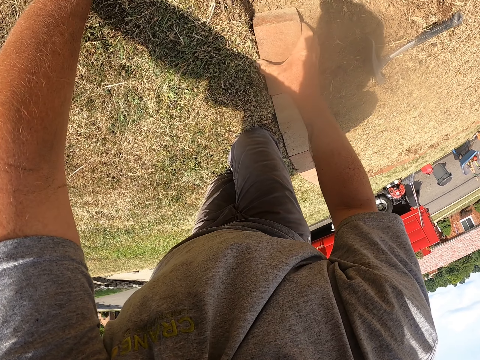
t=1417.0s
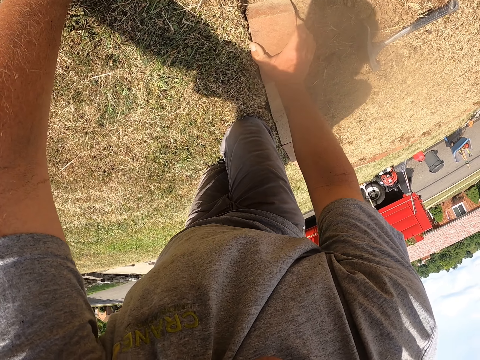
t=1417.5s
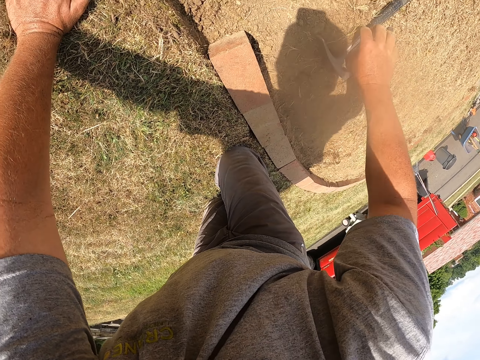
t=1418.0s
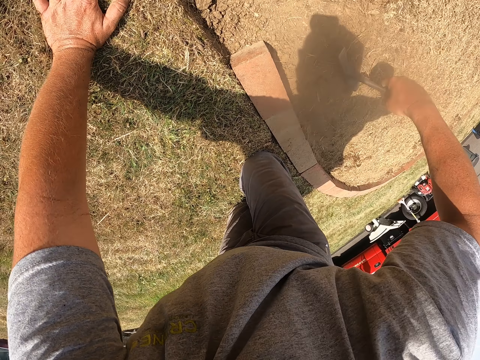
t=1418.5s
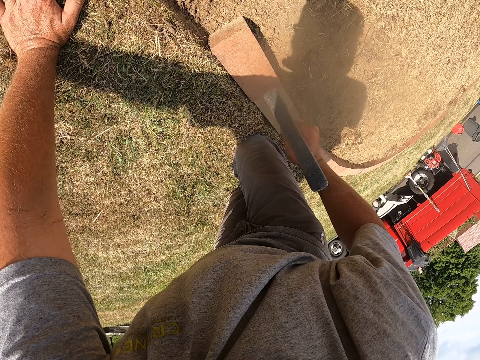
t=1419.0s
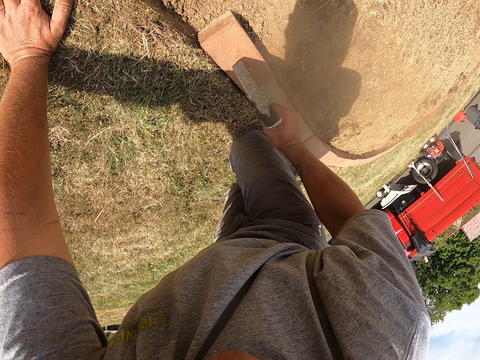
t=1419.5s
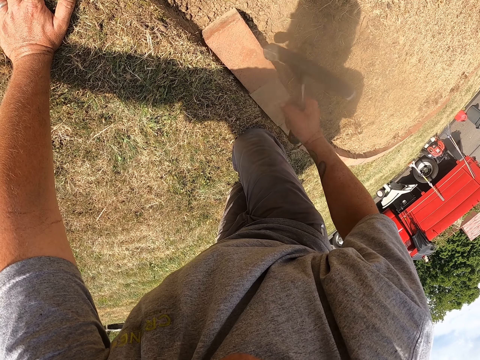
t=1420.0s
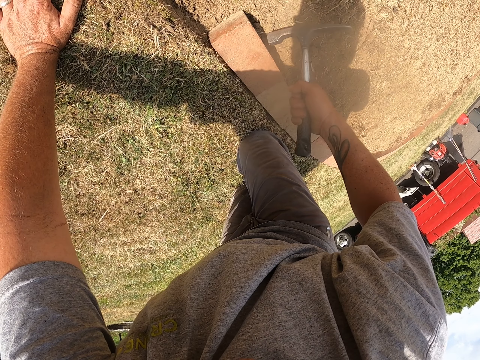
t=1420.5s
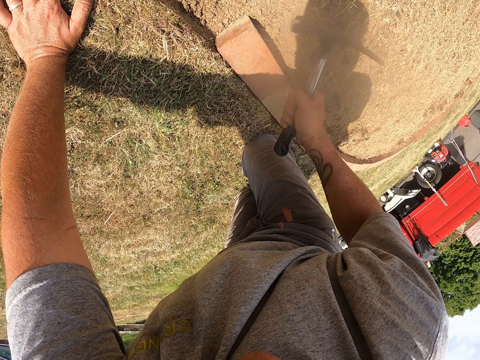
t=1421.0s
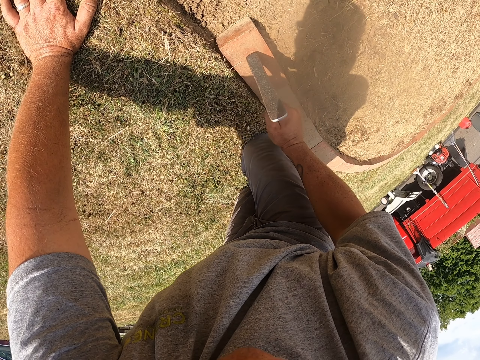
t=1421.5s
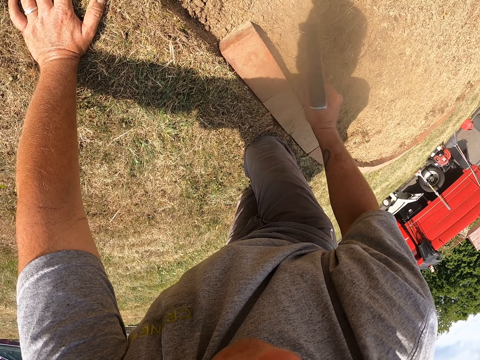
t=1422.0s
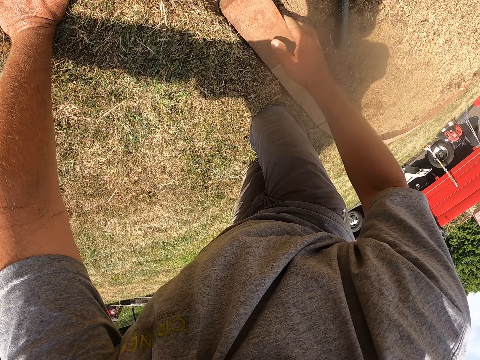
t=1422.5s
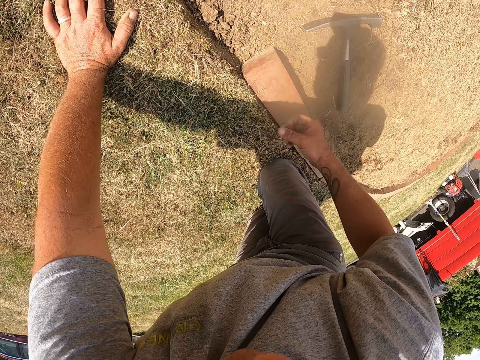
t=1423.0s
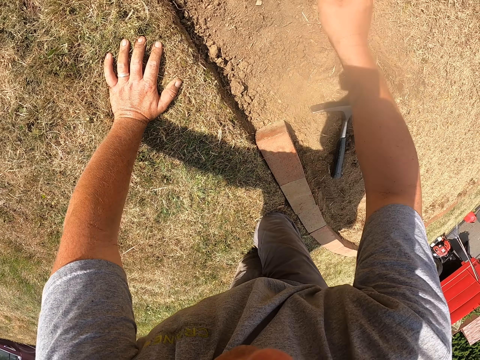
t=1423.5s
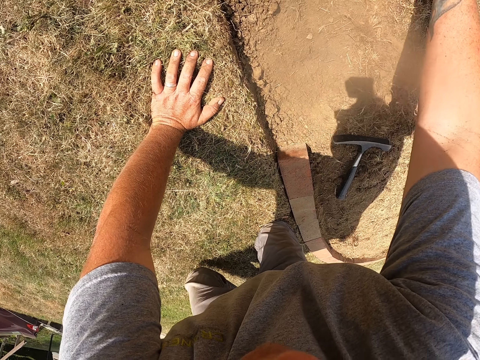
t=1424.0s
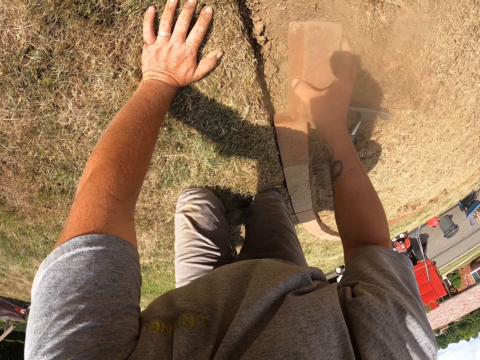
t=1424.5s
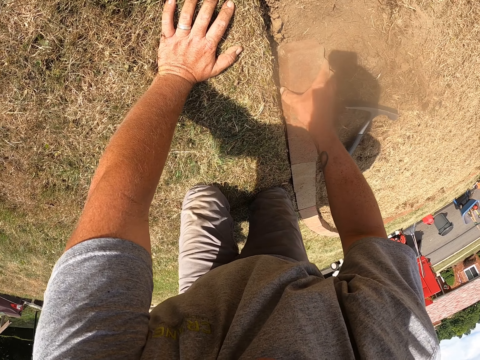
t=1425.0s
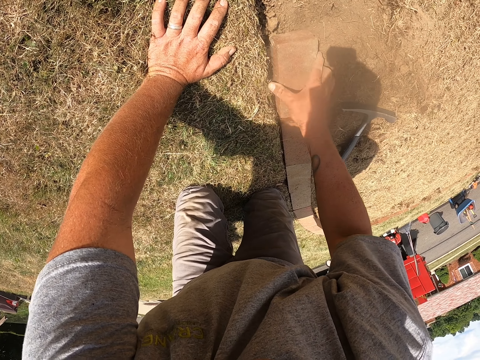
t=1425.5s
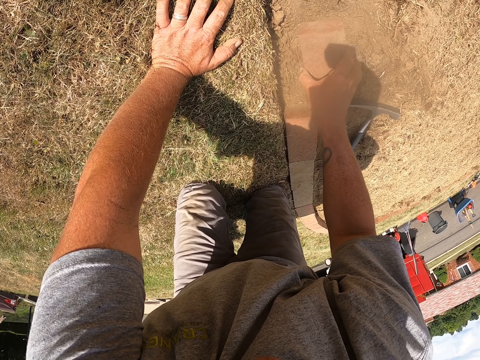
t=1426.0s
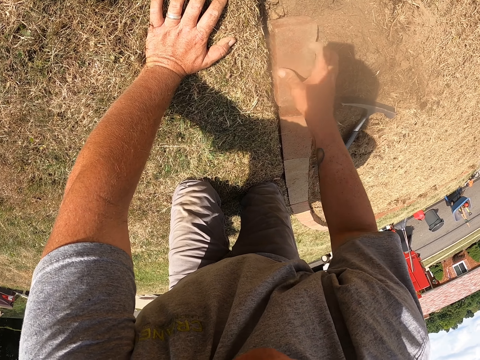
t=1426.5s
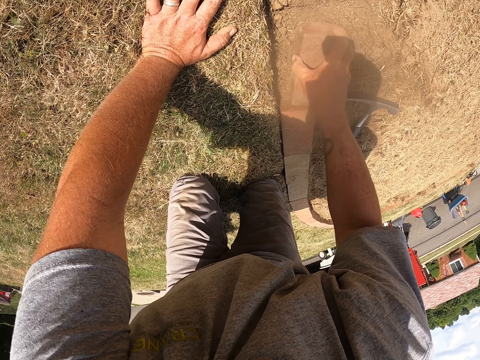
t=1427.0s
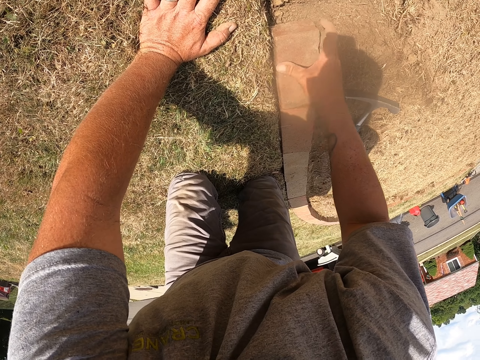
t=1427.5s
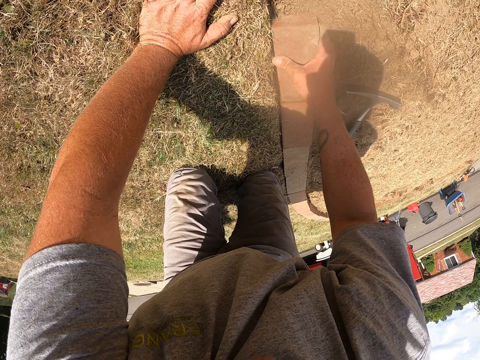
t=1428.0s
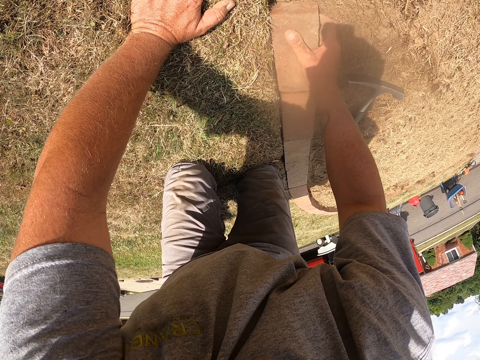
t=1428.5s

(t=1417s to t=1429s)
The camera wearer drops a brick on the brick line. He masons. He pushes the brick. He picks up a hammer. He hits the brick with the hammer. He drops the hammer on the ground. He pushes the brick with his hand. He picks up a brick. He masons. He places the brick on the brick line. He hits the ground with the brick.

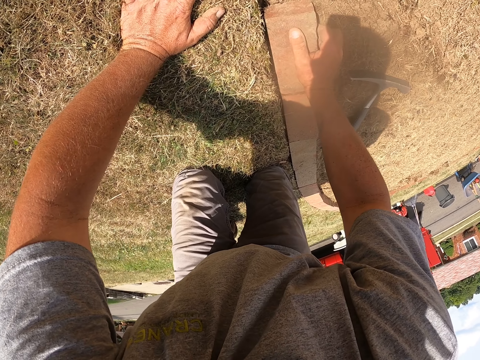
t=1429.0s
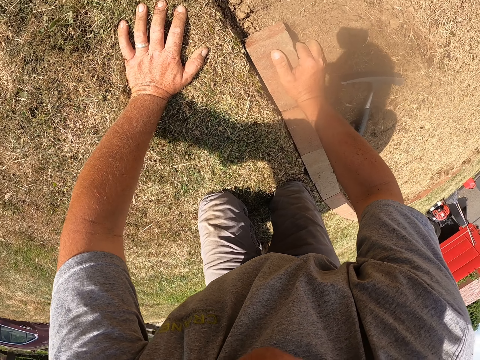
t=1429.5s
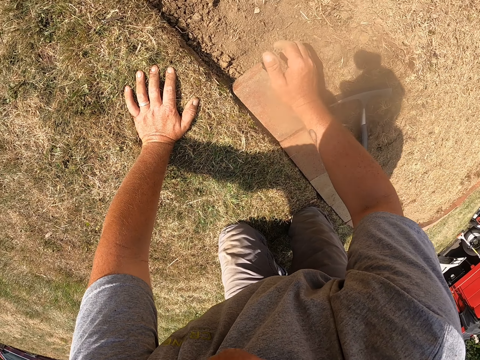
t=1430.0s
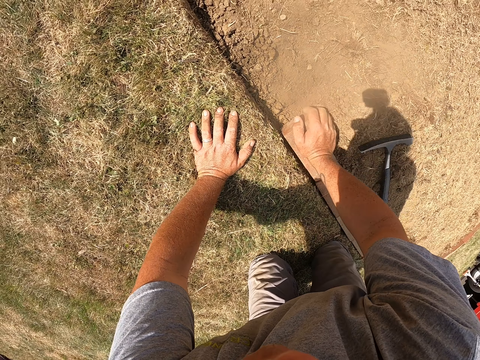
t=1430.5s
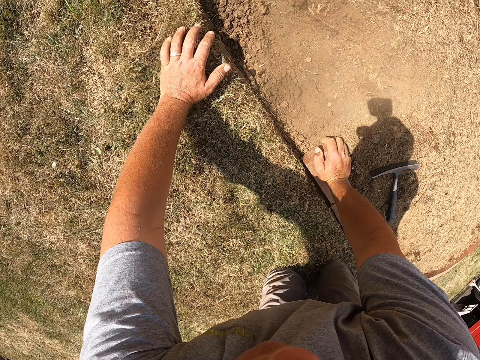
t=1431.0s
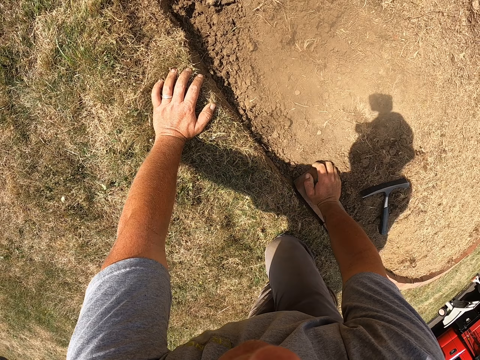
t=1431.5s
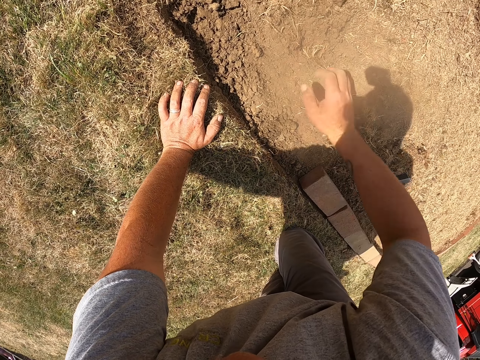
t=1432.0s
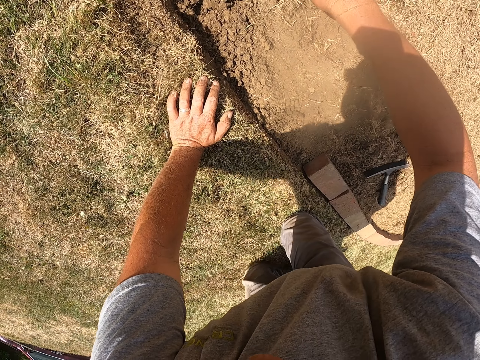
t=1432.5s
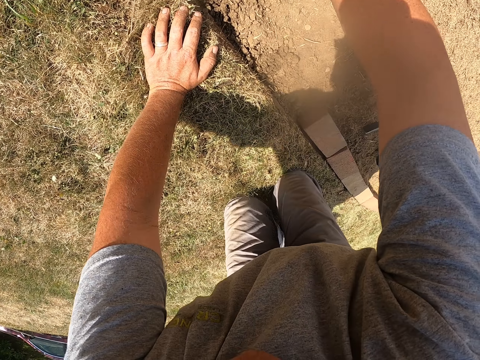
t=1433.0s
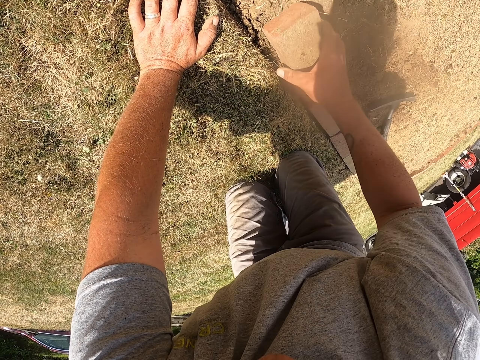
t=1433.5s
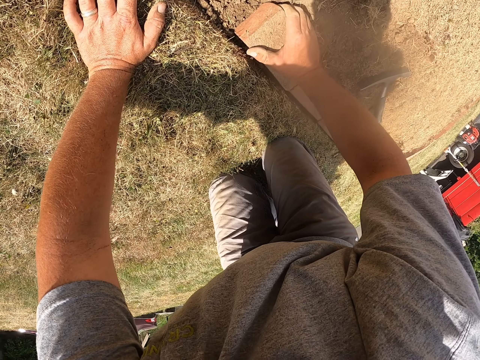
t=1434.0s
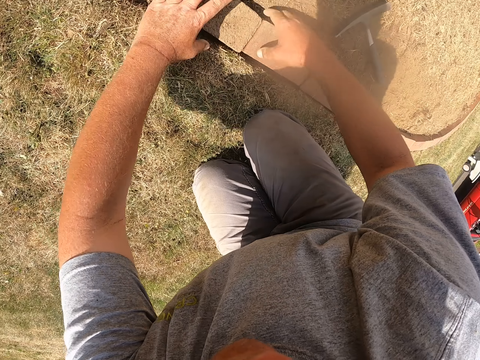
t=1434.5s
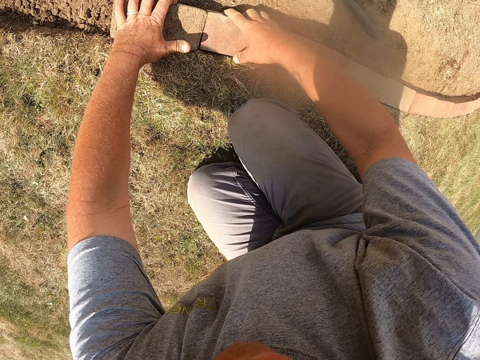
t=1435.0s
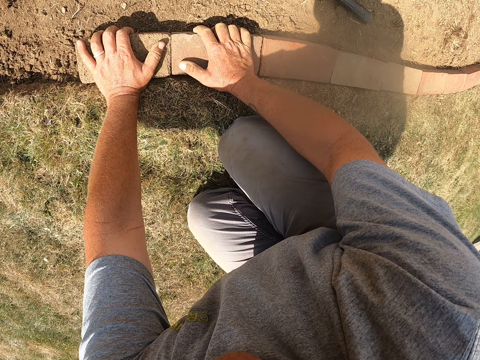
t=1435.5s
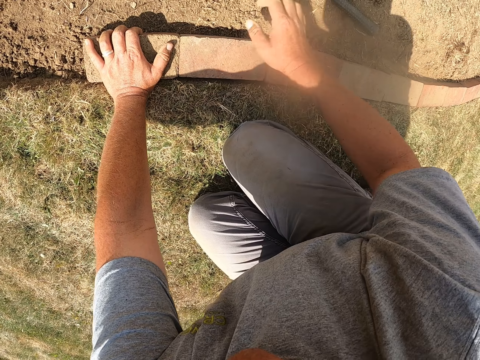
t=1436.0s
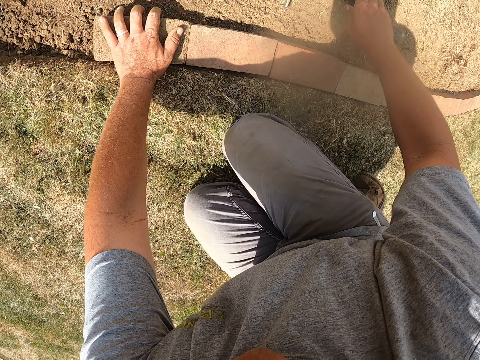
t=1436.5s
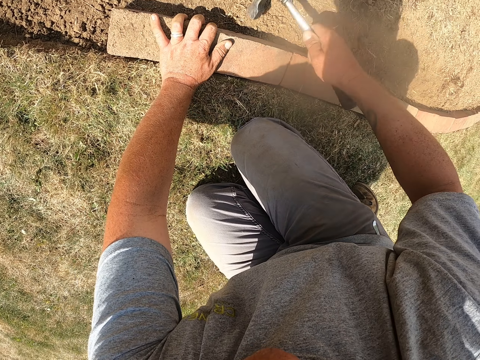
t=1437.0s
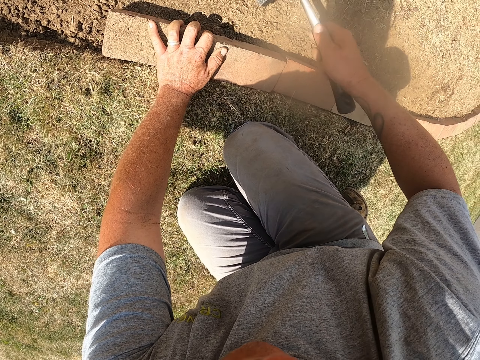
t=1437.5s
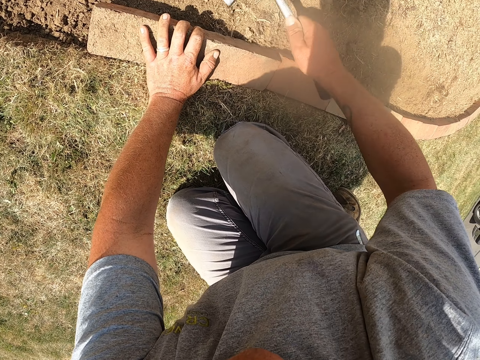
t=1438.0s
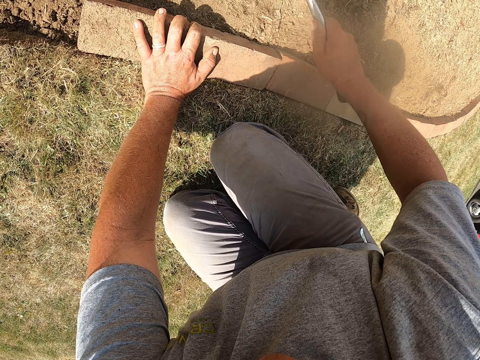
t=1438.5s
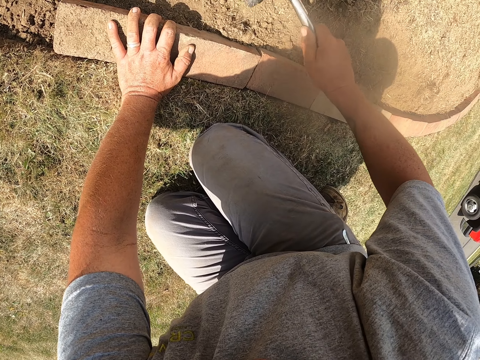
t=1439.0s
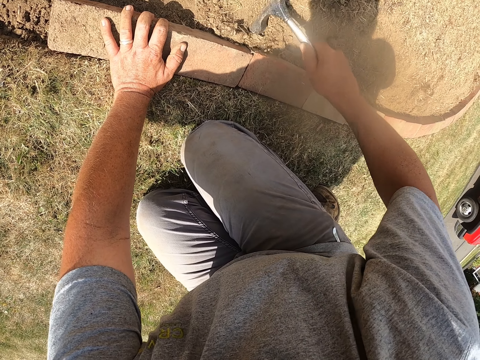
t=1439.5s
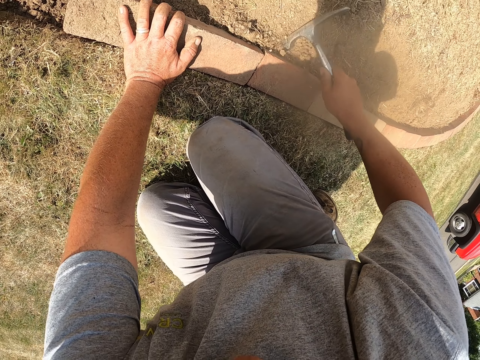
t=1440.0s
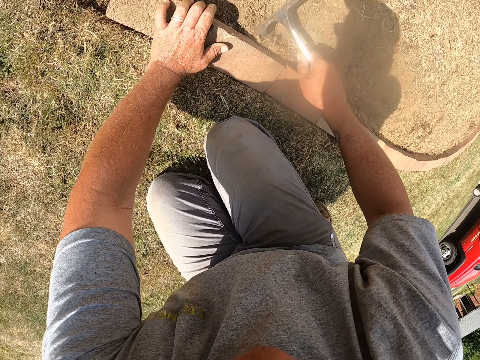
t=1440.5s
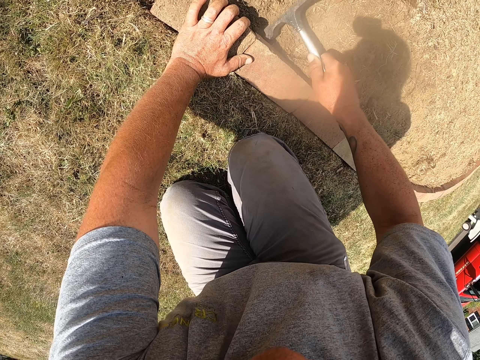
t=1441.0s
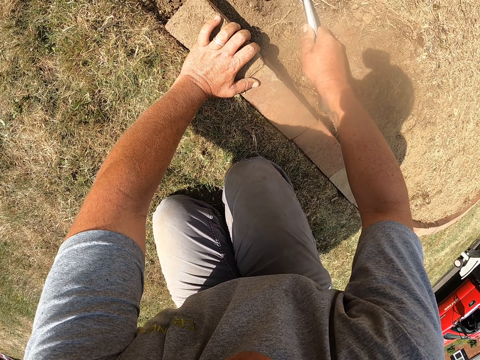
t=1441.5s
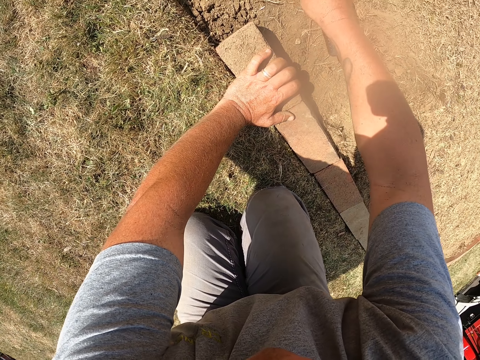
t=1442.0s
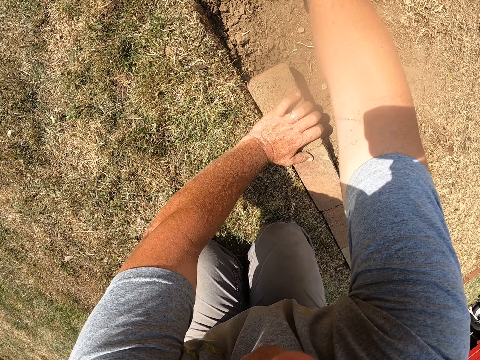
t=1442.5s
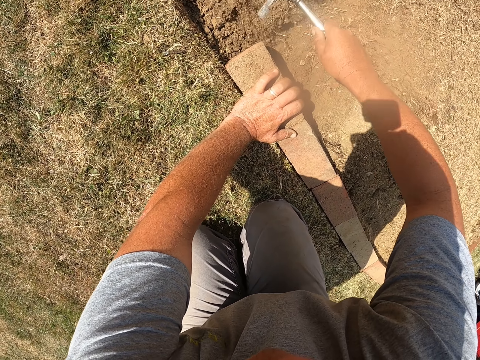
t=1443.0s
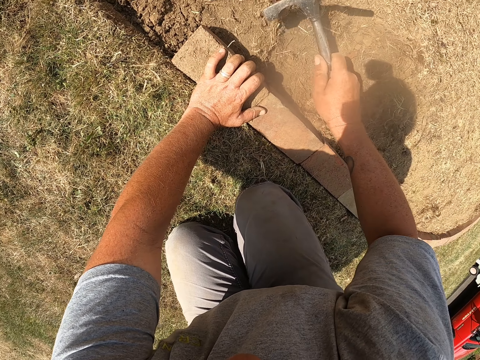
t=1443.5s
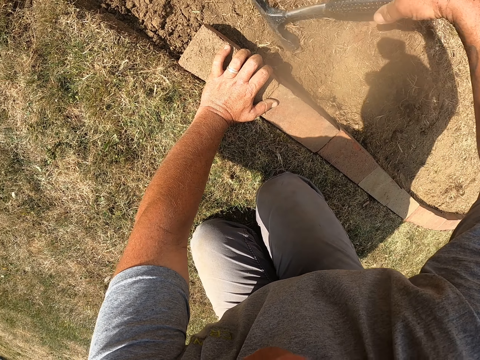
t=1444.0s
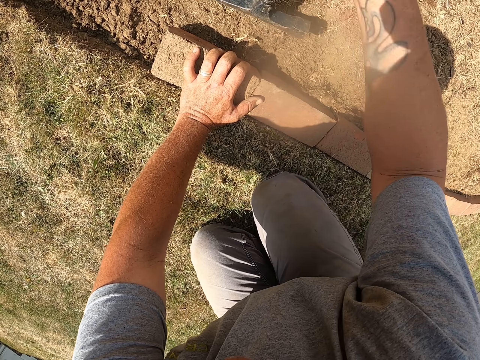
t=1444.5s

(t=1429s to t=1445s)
The camera wearer adjusts the brick on the bricks line. He presses the brick. He moves his hand on the ground. He picks up a brick. He masons. He drops the brick on the bricks line. He pushes the brick with his left hand. He picks up a hammer. He knocks the brick using the hammer. He hits the sand using the hammer. He moves the sand with the hammer.
